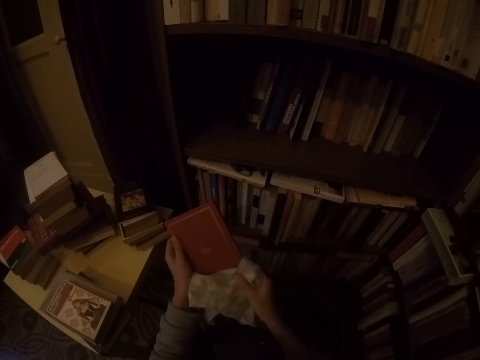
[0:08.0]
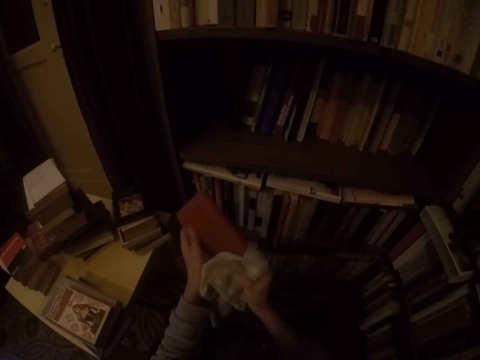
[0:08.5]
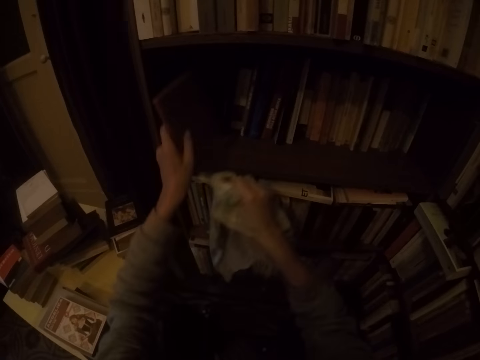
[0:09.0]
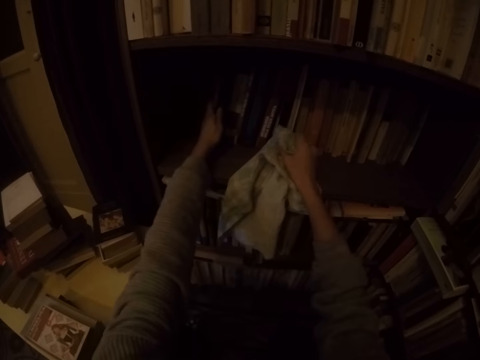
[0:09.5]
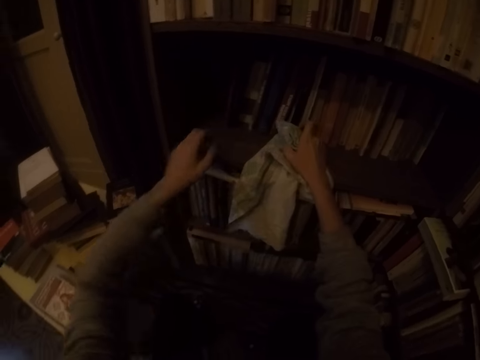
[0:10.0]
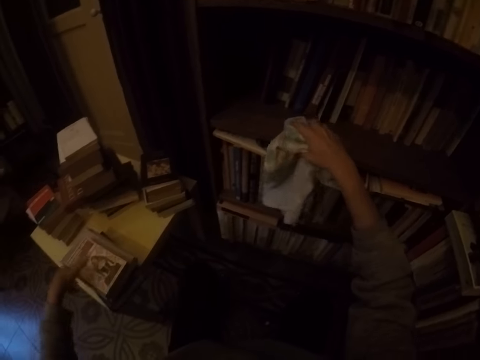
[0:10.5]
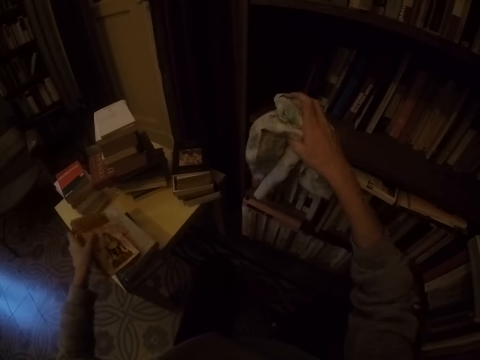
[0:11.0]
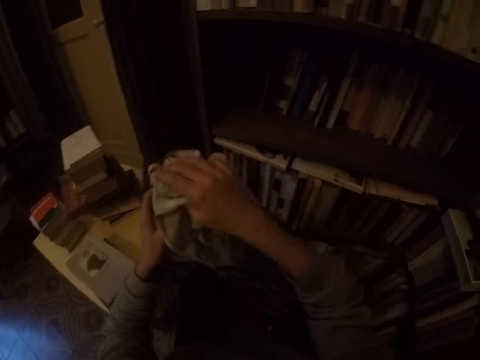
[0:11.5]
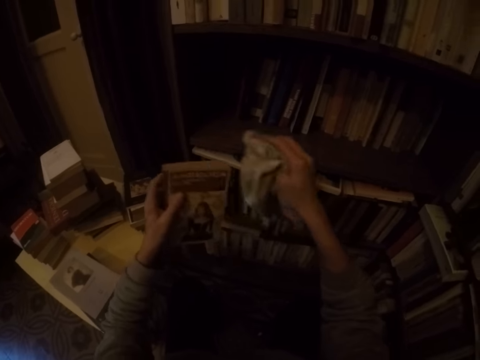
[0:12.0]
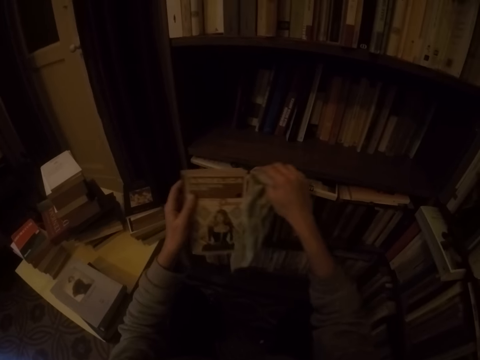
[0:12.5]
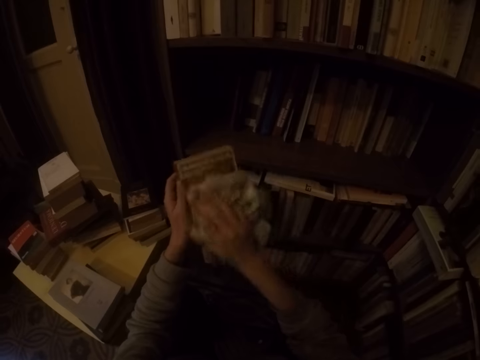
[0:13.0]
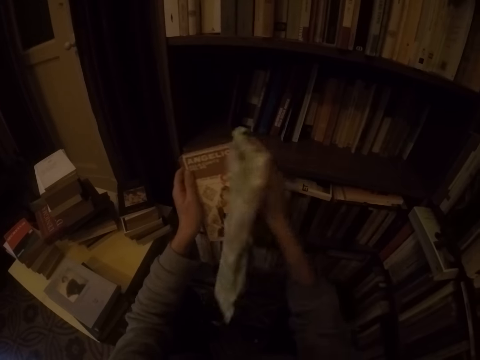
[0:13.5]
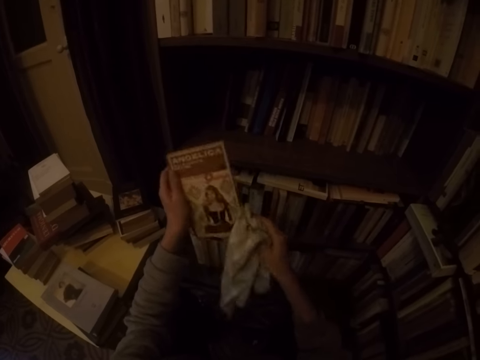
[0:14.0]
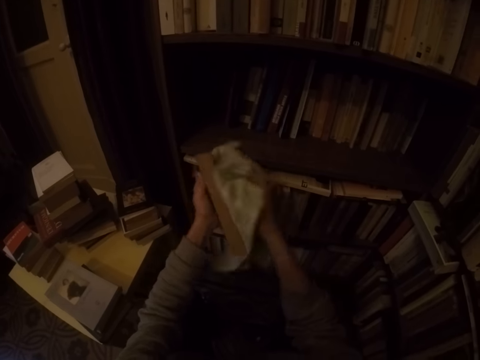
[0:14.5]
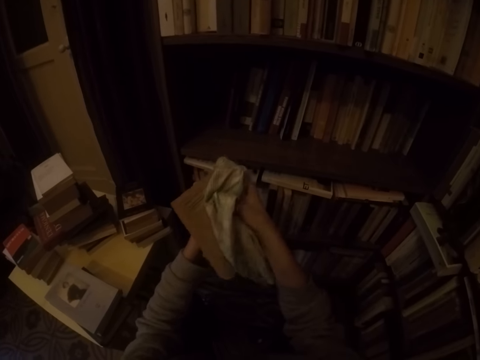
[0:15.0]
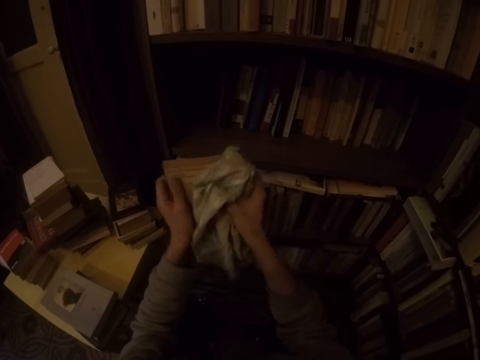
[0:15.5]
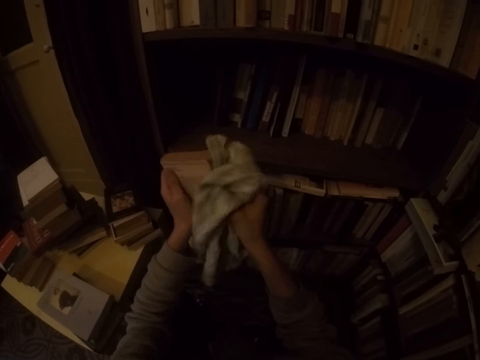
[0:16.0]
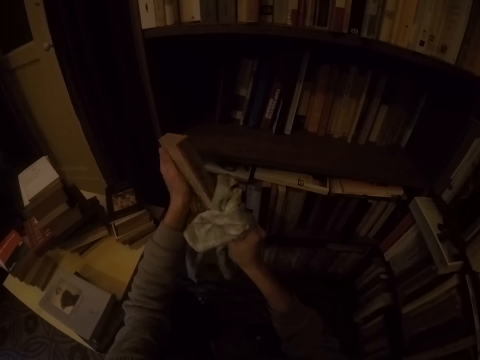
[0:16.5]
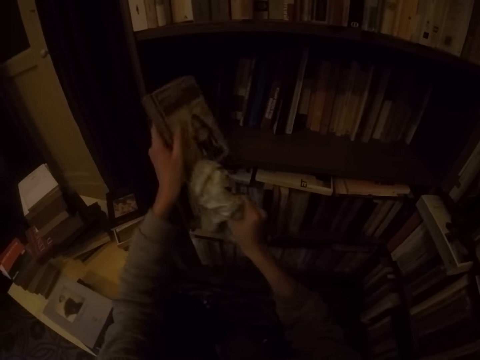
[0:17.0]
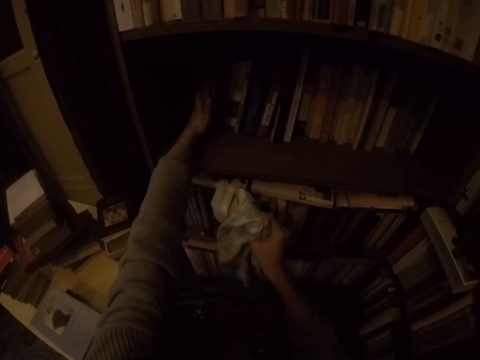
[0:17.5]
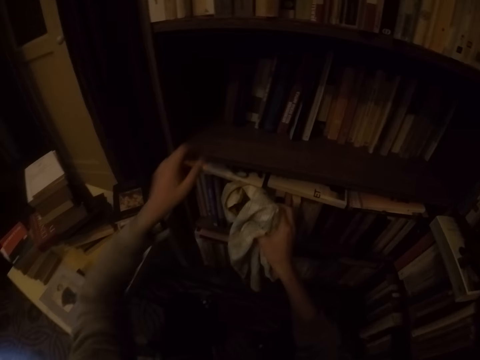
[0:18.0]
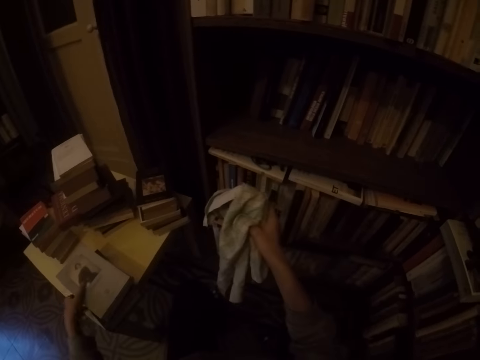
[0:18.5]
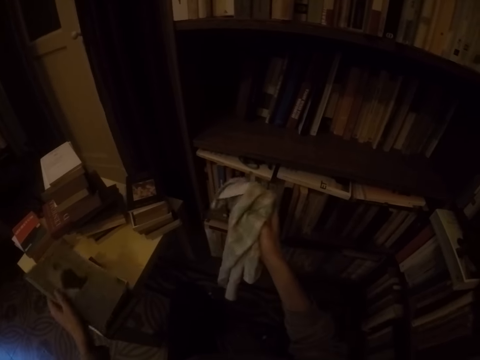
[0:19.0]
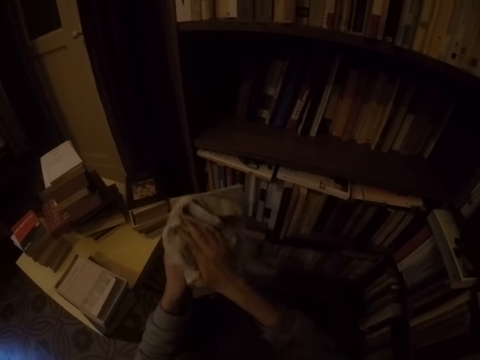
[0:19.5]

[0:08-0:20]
The camera wearer places the book in his left hand in the shelf. He picks up a book from the table with his left hand. He cleans the book in his left hand with the napkin in his right hand. He places the book in his left hand in the shelf. He picks up a book from the table with his left hand.

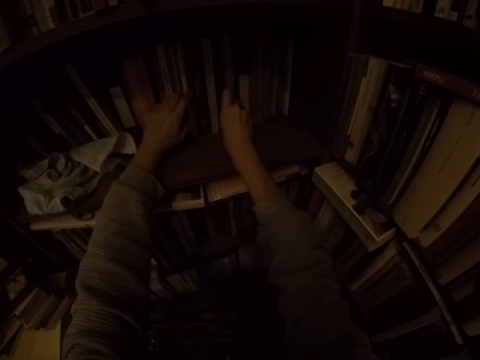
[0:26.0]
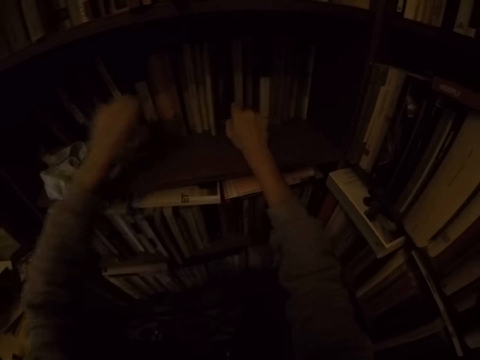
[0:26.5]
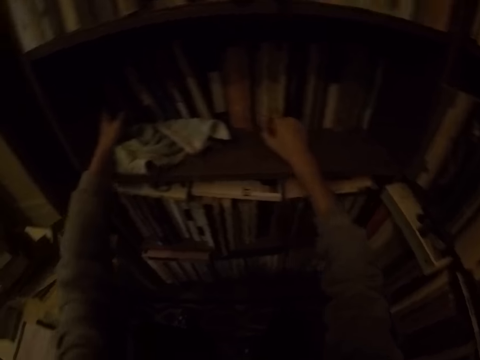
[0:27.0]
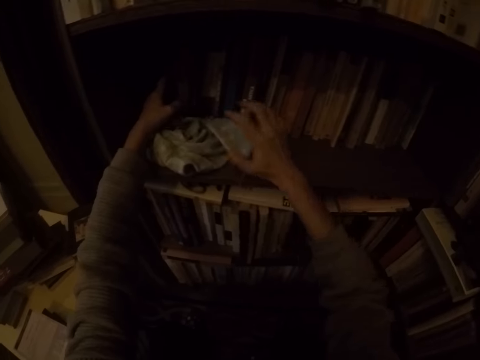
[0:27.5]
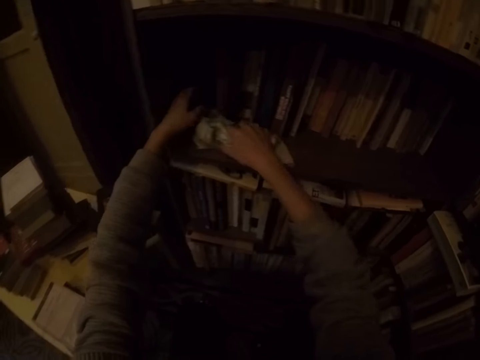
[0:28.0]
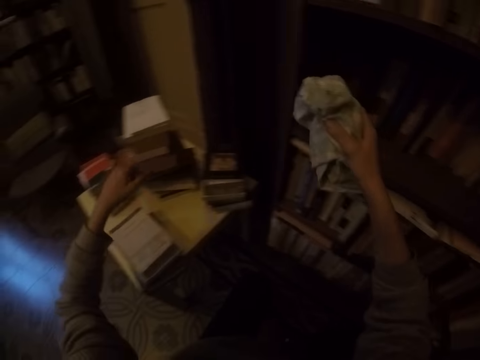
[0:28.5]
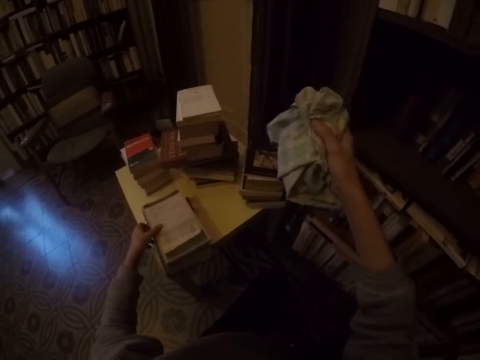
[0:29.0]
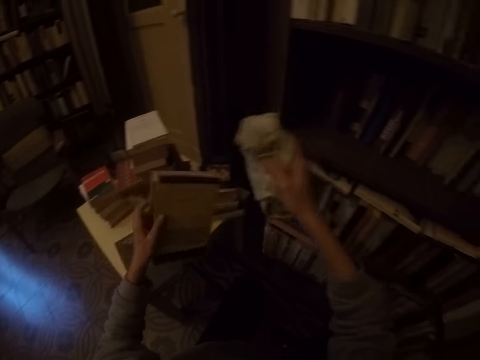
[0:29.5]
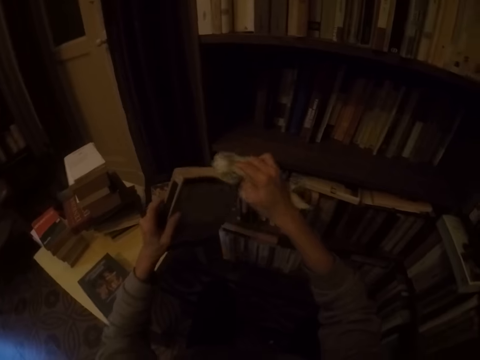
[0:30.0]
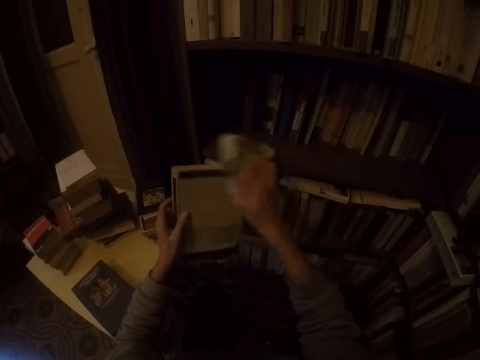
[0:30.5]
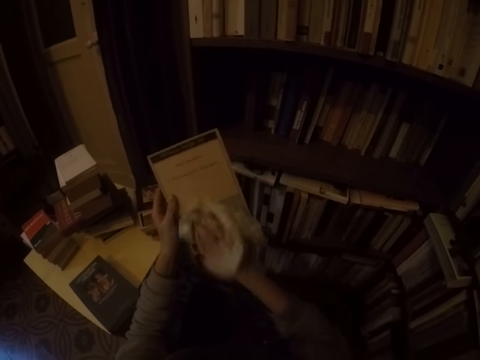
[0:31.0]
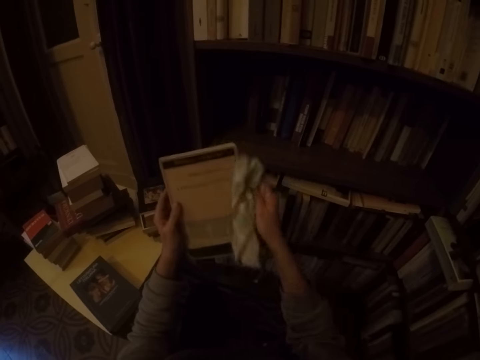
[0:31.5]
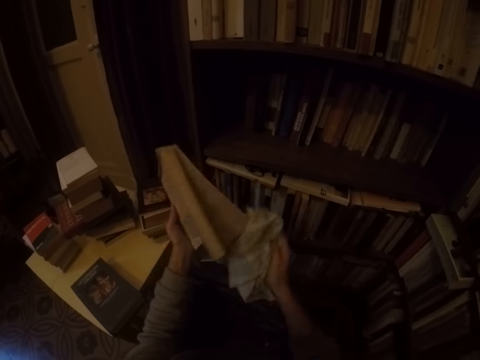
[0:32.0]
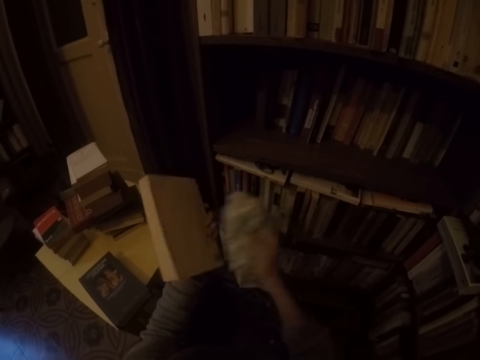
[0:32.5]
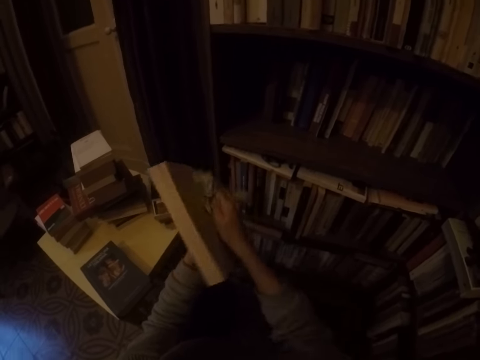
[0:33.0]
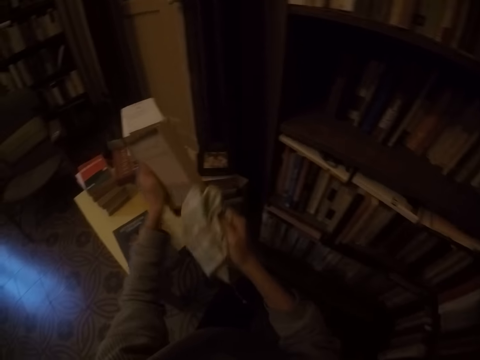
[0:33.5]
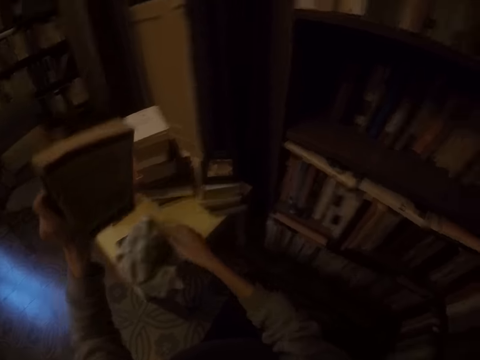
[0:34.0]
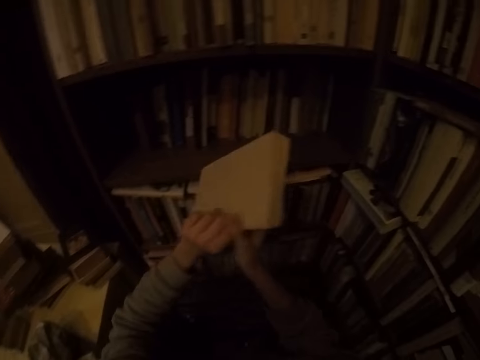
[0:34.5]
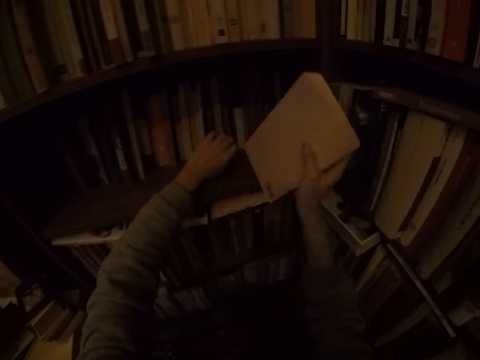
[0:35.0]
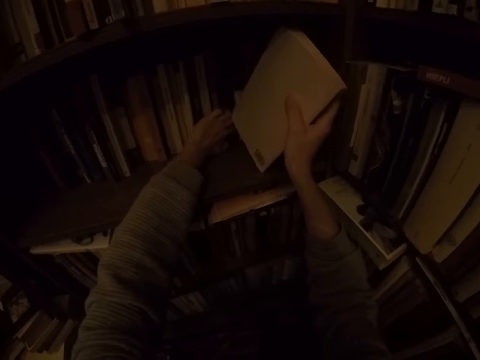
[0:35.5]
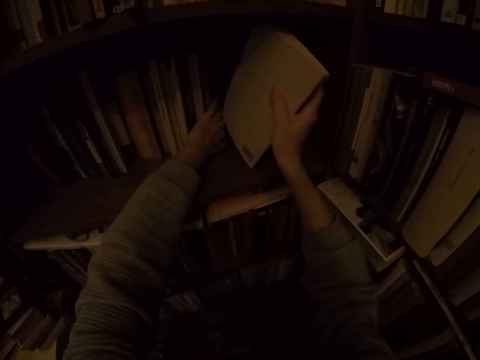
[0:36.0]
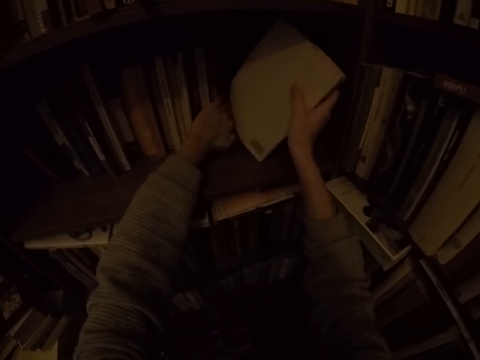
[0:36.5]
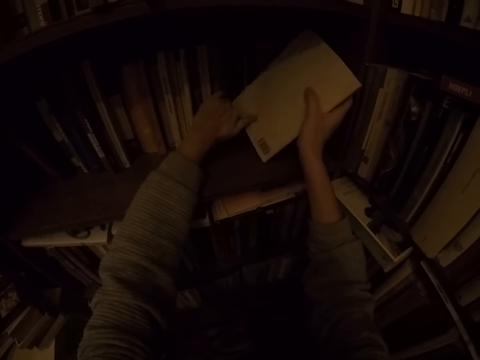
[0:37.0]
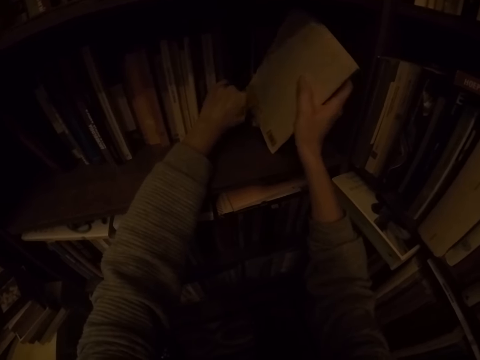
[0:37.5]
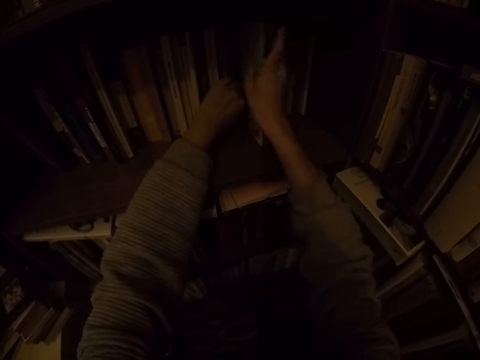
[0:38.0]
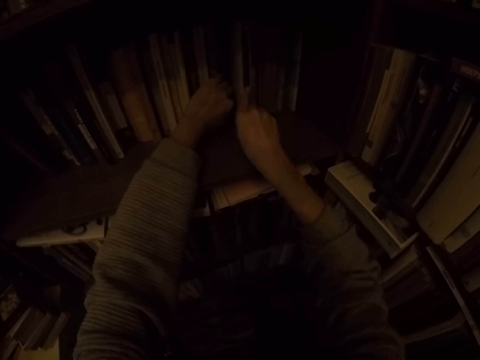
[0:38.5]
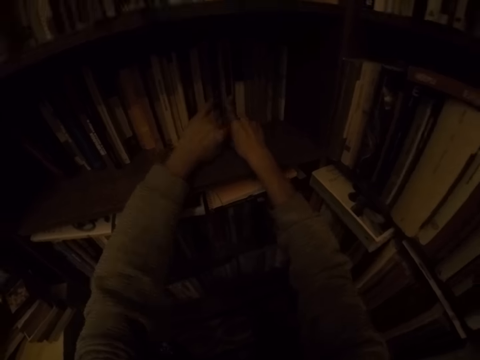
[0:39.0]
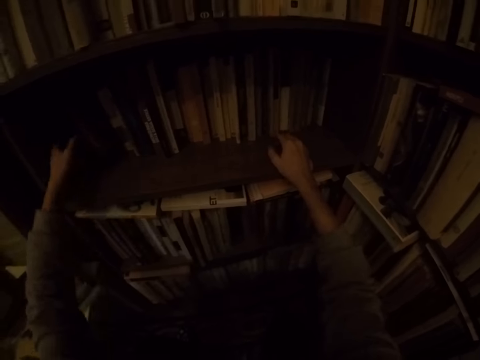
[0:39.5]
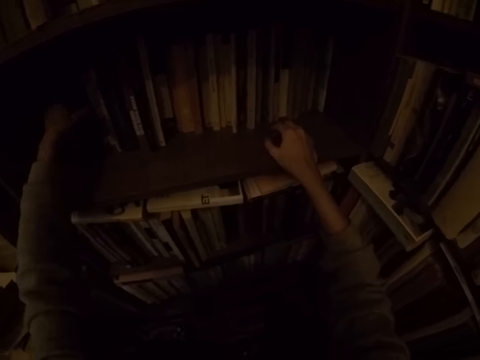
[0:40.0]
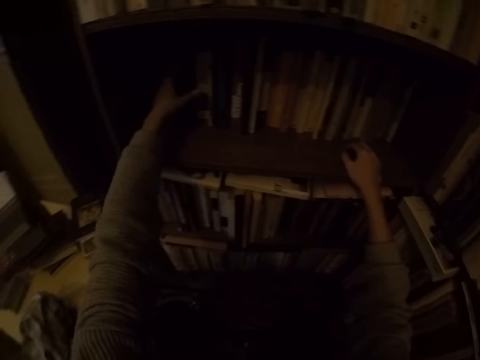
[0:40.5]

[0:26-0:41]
The camera wearer touches the books. He picks up the napkin from the shelf with his right hand. He picks up a book from the table with his left hand. He cleans the book in his left hand with the napkin in his right hand. He drops the napkin in his right hand on the table. He passes the book in his left hand to his right hand. He moves the books in the shelf with his left hand. He places the book in his right hand in the shelf. He touches the books.
